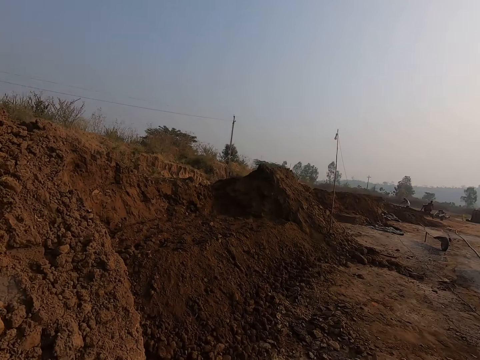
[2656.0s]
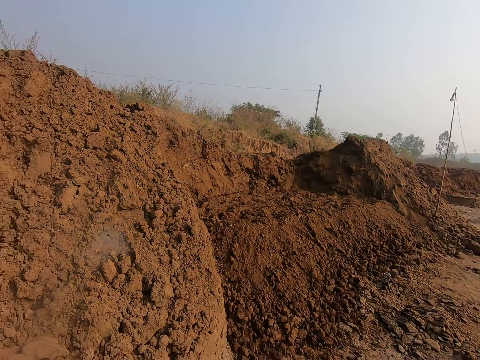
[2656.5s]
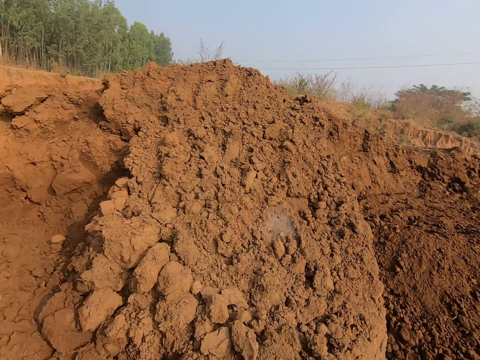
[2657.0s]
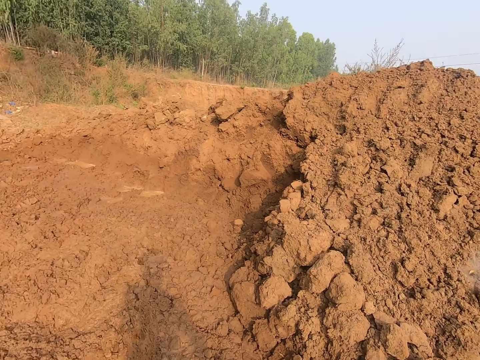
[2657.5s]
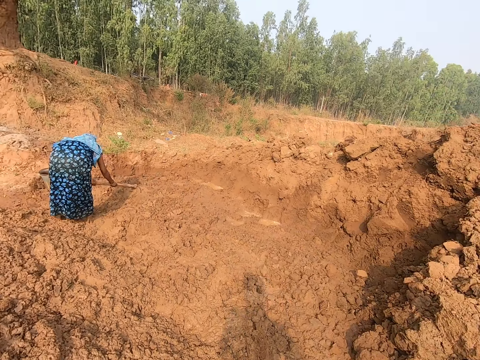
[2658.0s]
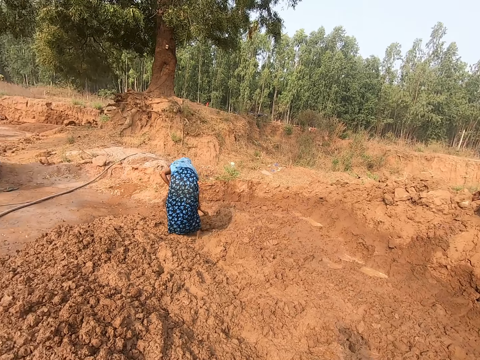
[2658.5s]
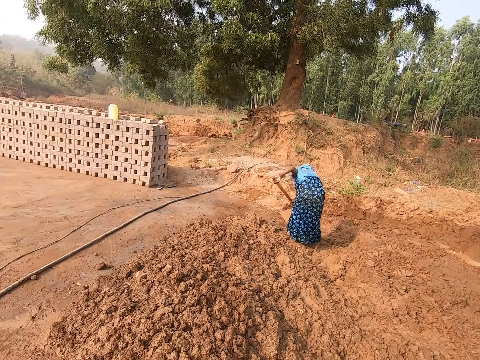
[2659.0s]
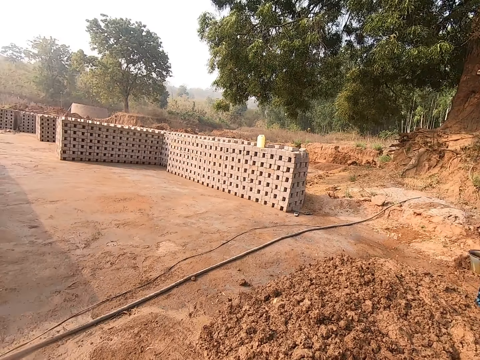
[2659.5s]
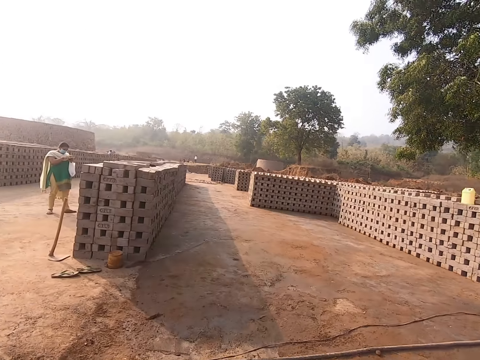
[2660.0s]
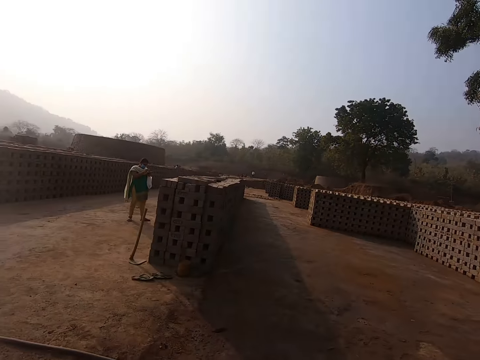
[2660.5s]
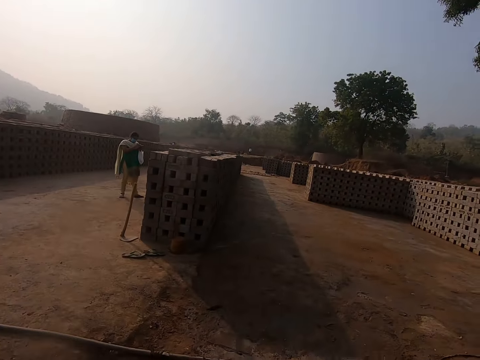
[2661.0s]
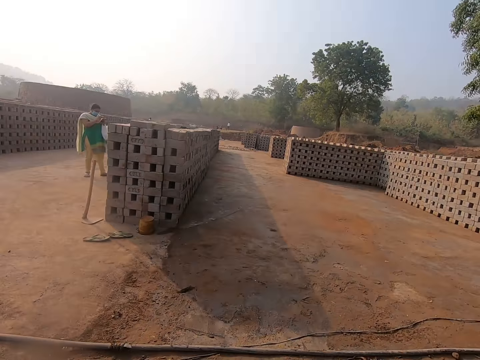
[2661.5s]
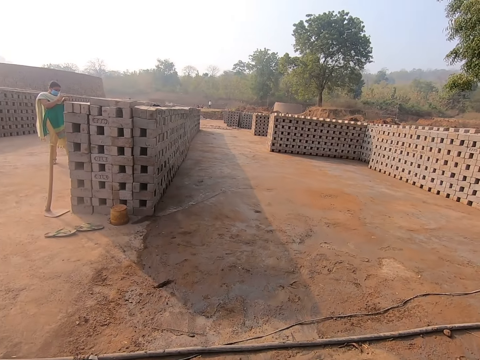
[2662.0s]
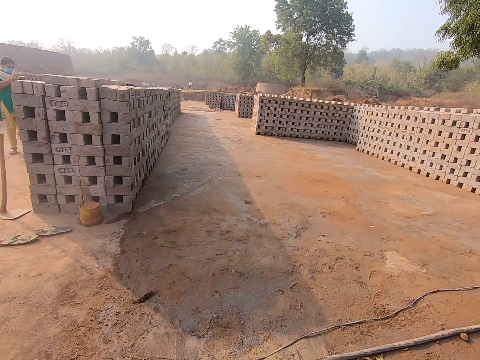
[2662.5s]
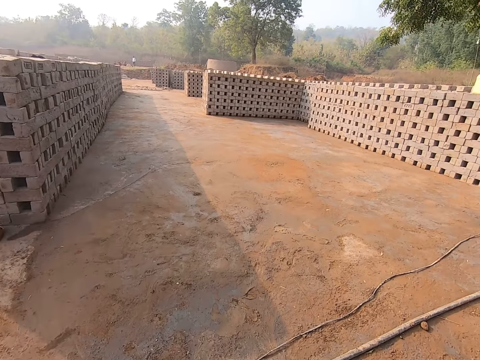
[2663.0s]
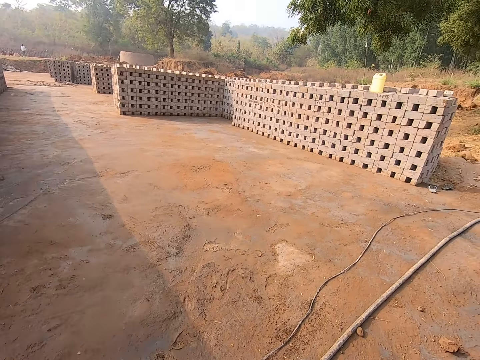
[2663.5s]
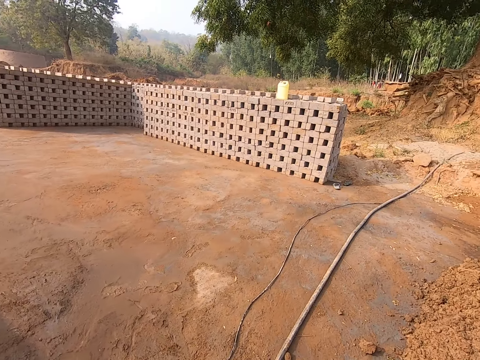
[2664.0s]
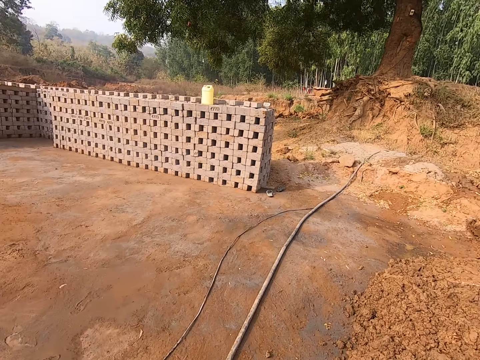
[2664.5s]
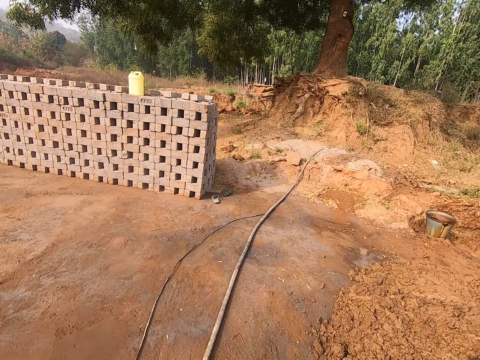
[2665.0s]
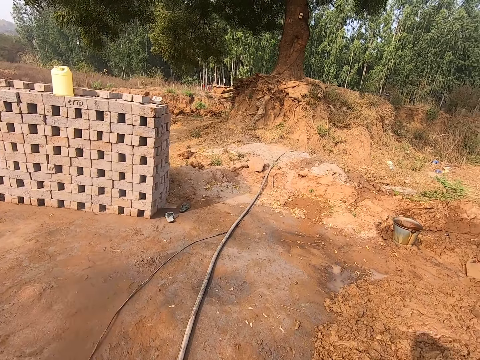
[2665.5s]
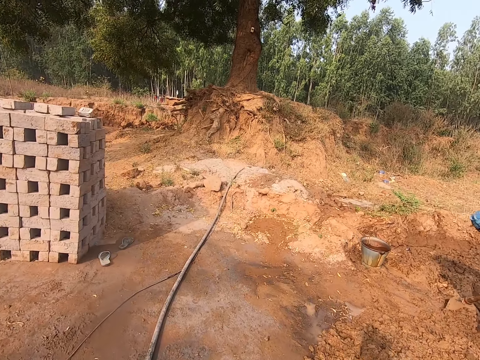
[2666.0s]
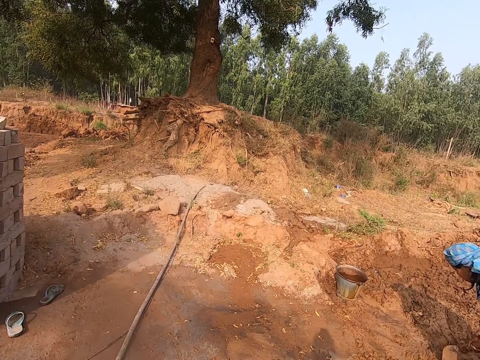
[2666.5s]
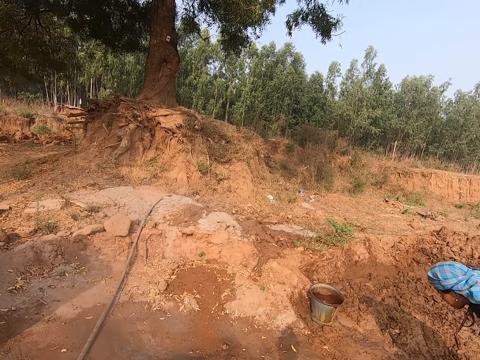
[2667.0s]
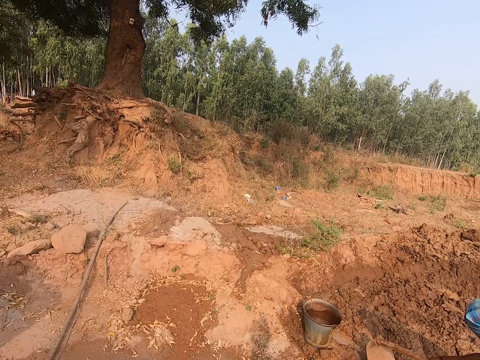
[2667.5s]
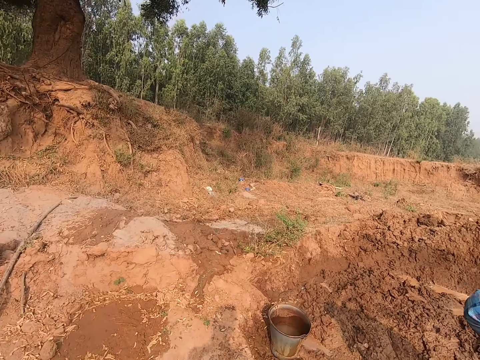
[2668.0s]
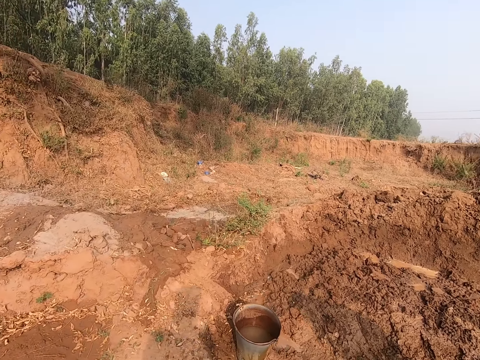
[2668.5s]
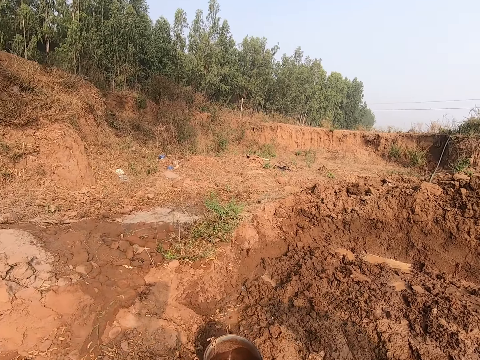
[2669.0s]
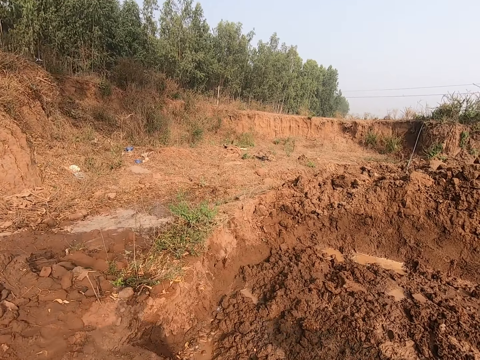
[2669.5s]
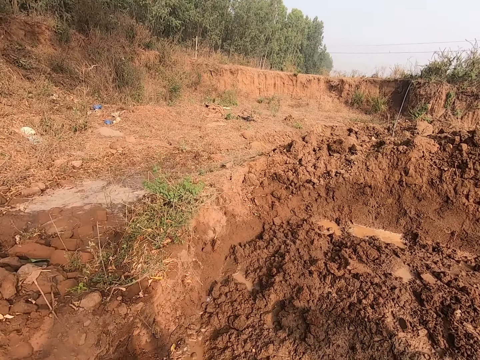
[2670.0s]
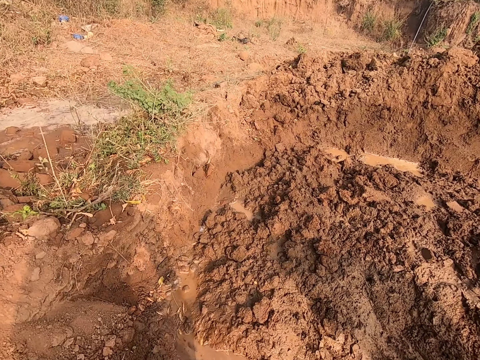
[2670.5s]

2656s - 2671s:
A woman gathers soil on the ground with the hoe in her hands. The camera wearer walks towards the brick.

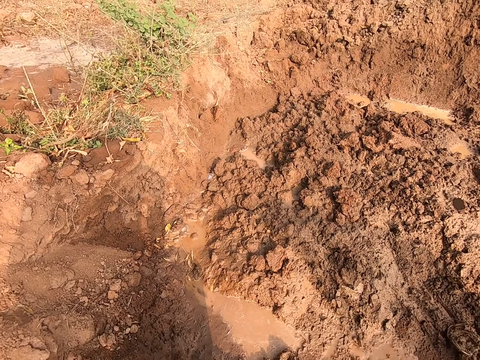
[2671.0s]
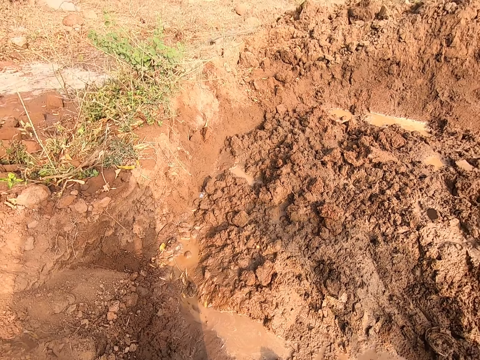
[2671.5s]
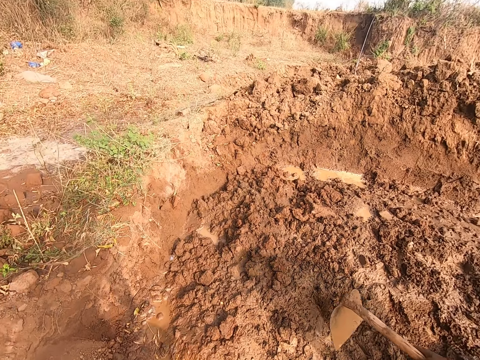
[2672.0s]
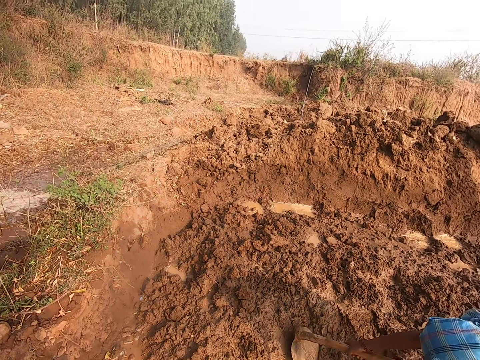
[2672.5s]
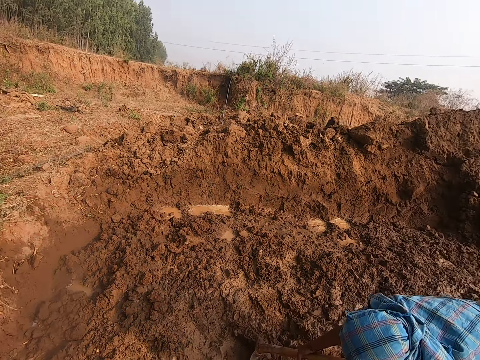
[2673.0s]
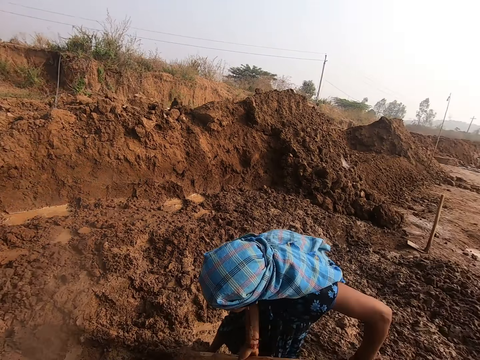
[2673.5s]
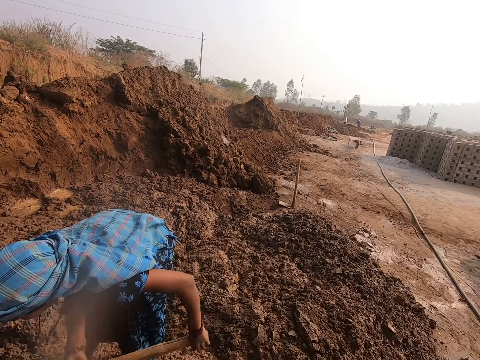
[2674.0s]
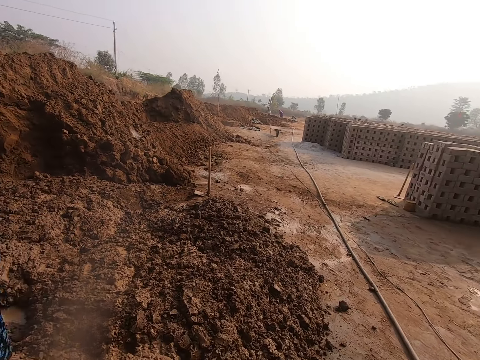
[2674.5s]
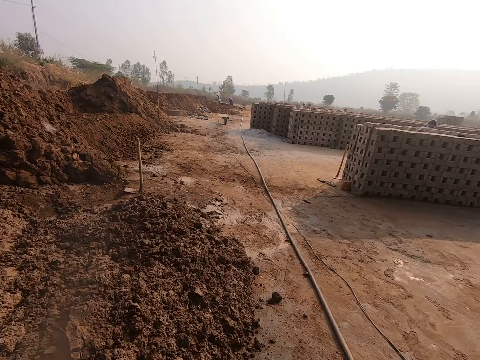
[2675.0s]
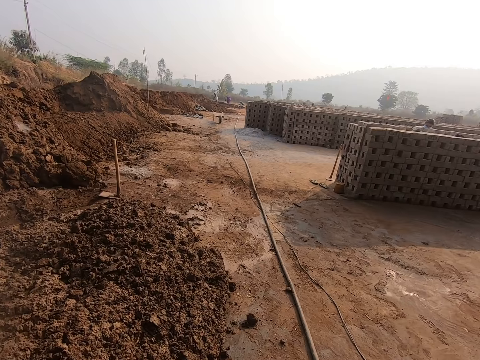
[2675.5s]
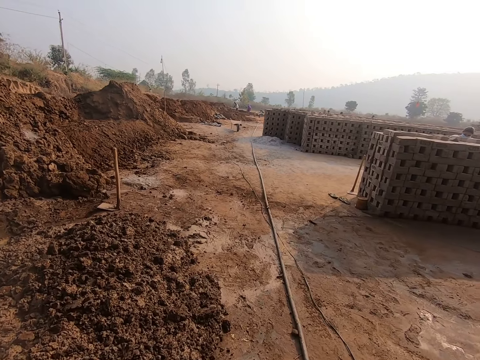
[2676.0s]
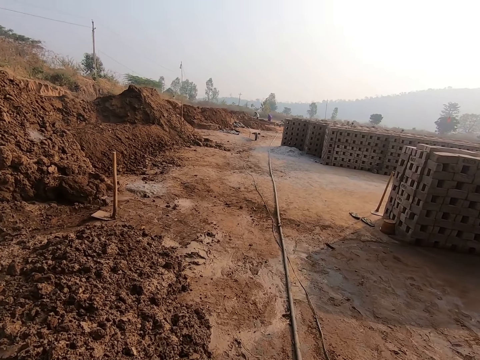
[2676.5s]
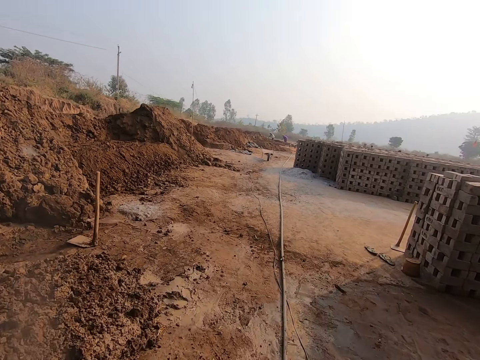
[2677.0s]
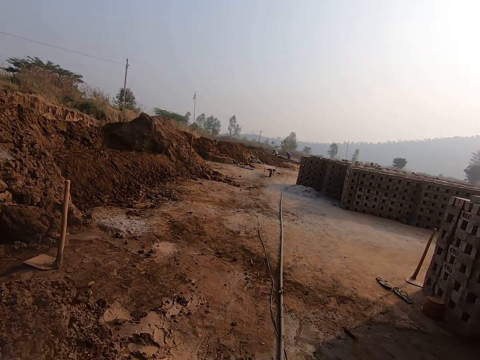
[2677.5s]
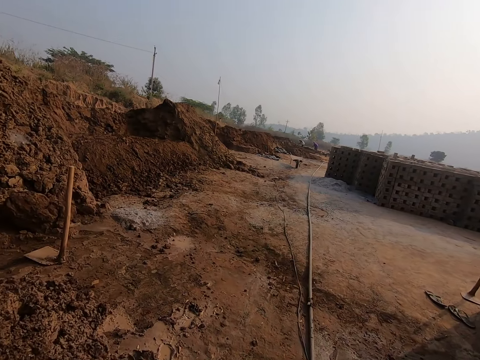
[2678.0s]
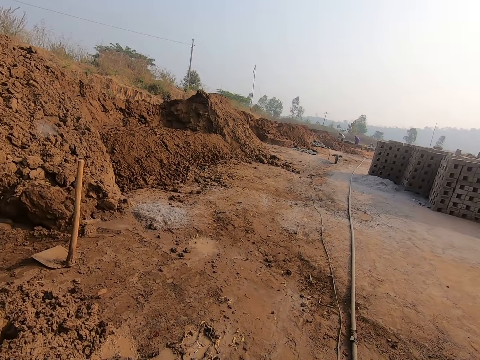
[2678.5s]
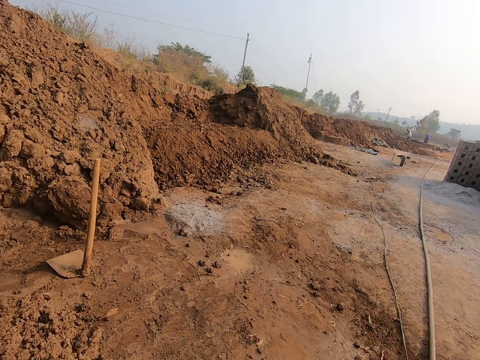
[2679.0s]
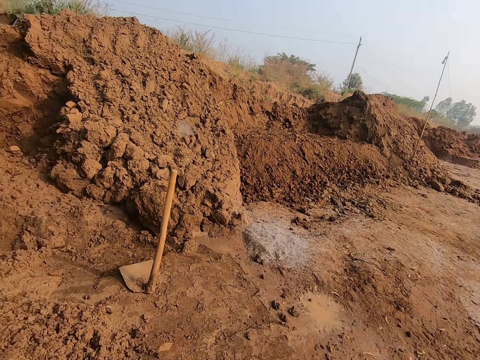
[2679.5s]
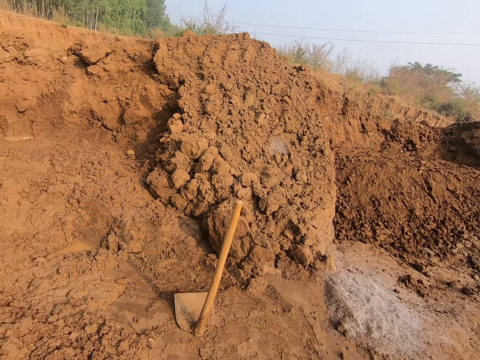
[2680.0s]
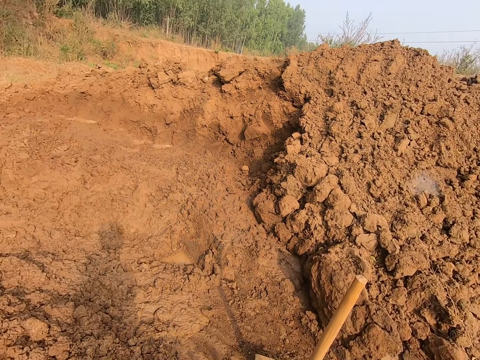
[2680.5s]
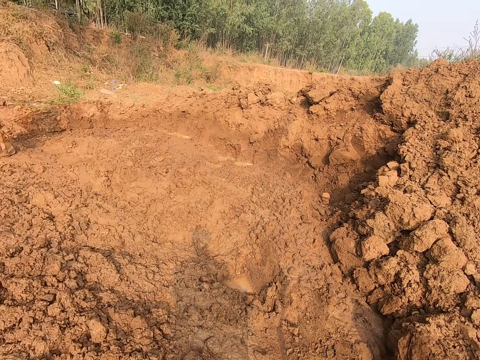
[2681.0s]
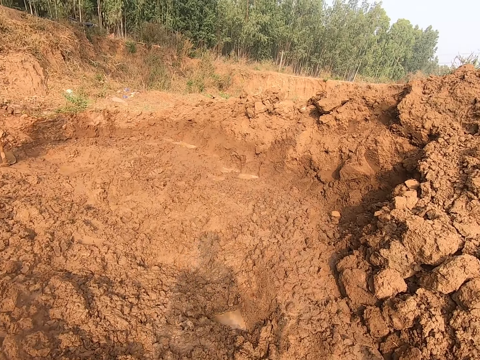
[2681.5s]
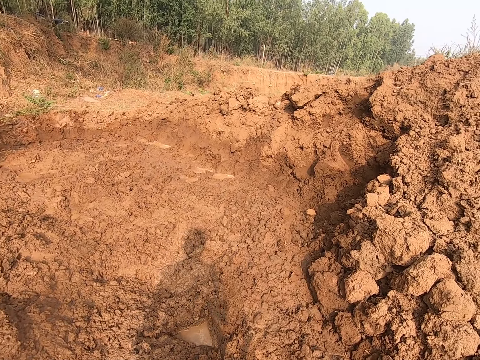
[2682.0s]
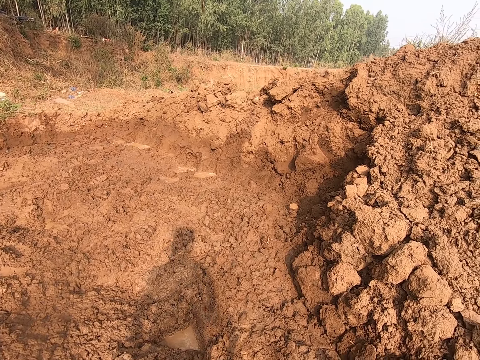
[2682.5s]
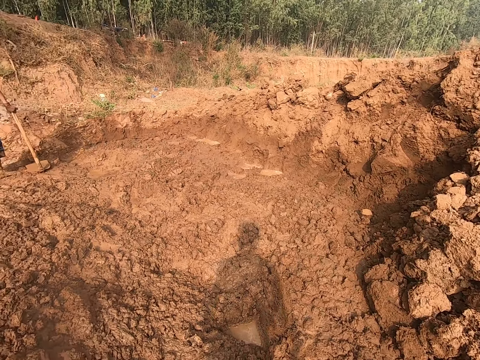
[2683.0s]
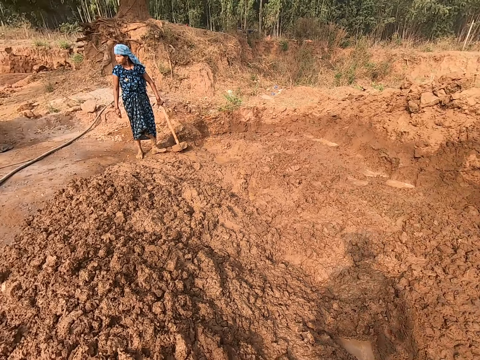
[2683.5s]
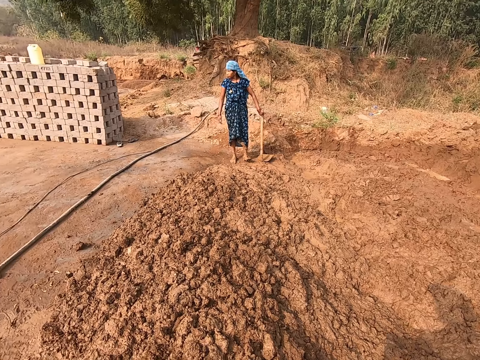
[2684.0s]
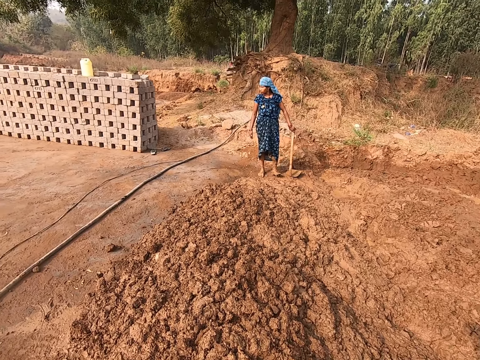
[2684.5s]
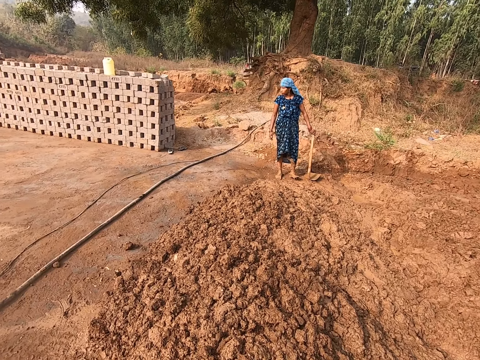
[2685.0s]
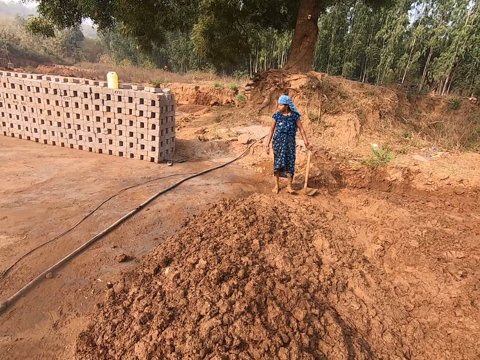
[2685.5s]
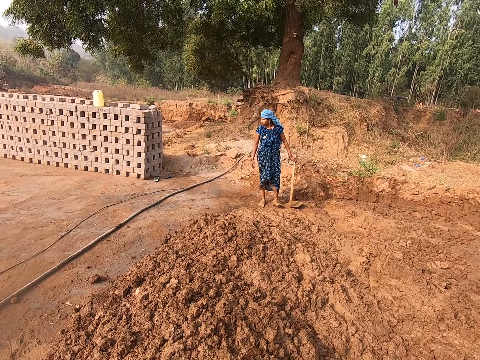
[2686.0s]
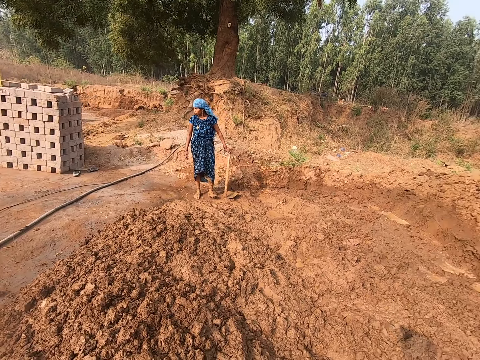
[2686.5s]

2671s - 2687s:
The camera wearer looks around. They walk towards the brick. They pour the water on the mud.
